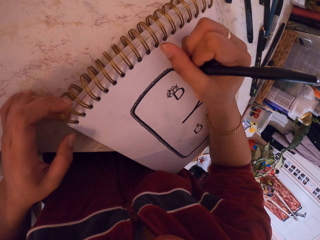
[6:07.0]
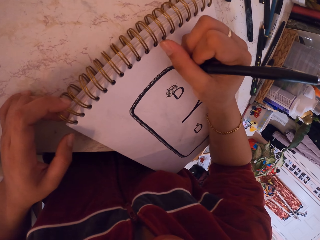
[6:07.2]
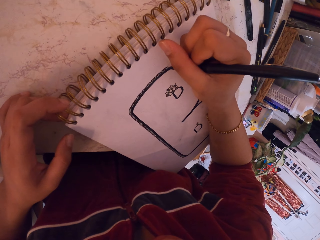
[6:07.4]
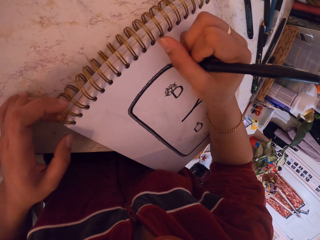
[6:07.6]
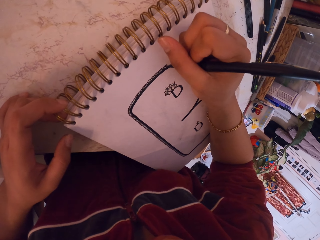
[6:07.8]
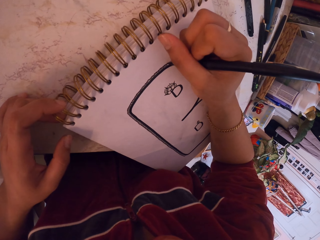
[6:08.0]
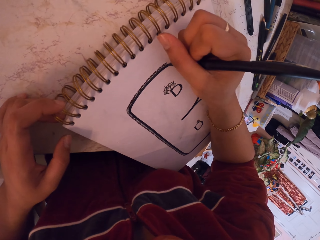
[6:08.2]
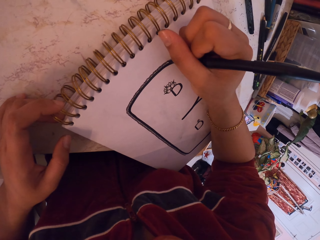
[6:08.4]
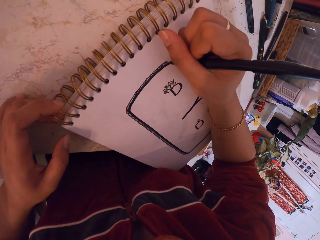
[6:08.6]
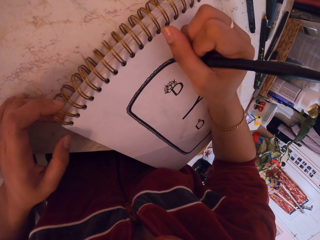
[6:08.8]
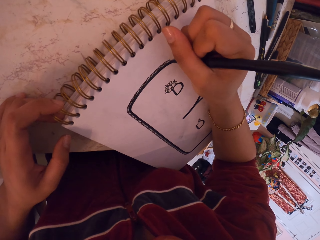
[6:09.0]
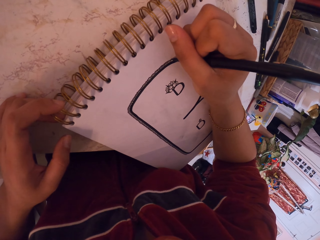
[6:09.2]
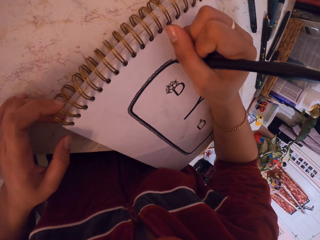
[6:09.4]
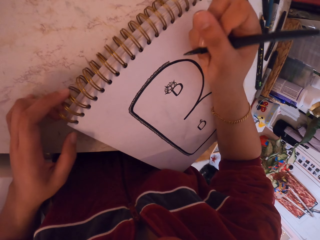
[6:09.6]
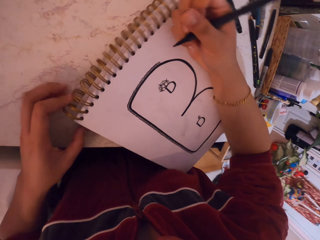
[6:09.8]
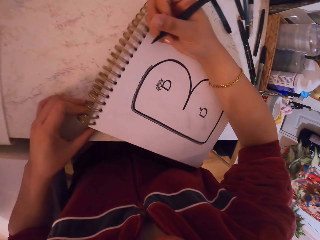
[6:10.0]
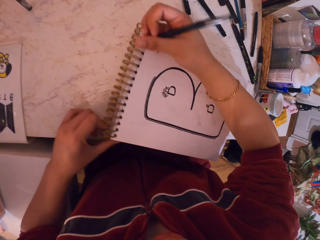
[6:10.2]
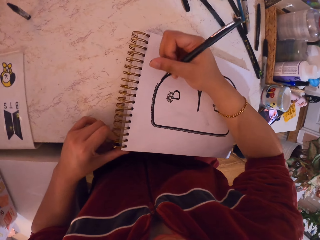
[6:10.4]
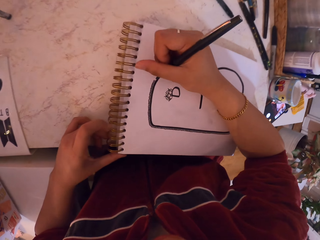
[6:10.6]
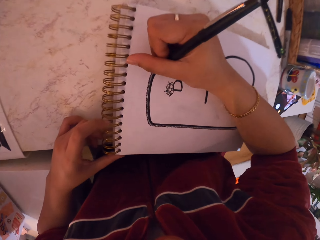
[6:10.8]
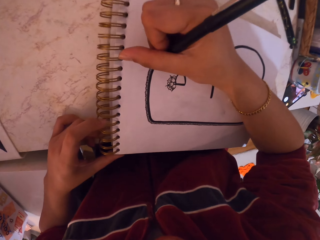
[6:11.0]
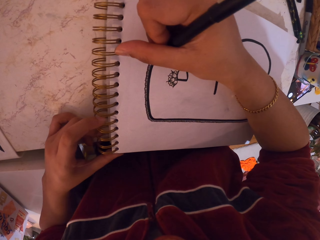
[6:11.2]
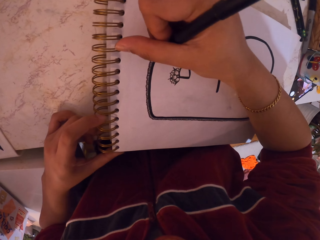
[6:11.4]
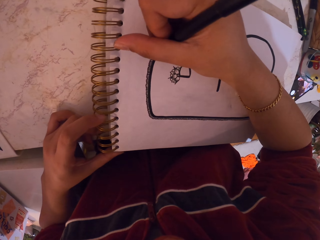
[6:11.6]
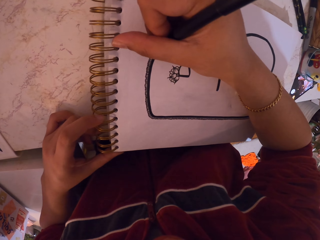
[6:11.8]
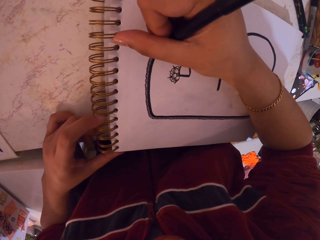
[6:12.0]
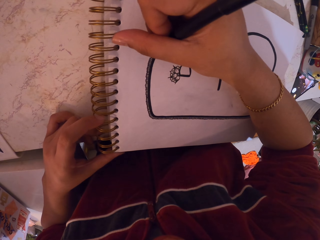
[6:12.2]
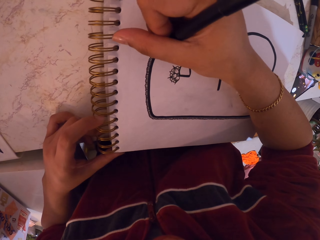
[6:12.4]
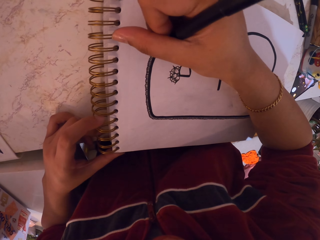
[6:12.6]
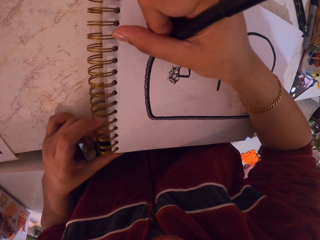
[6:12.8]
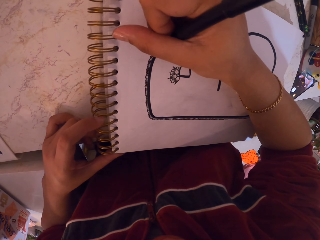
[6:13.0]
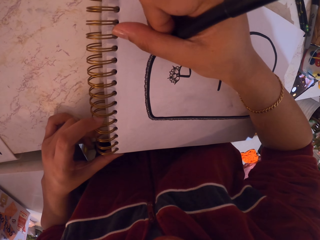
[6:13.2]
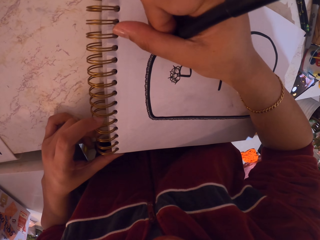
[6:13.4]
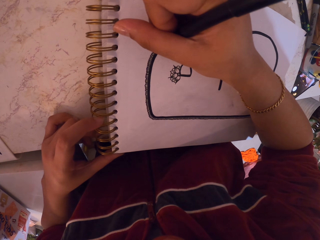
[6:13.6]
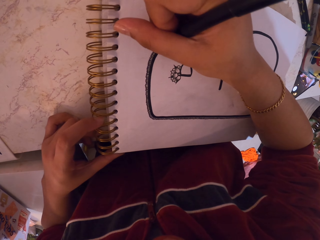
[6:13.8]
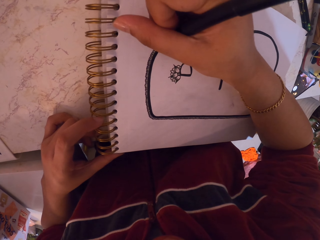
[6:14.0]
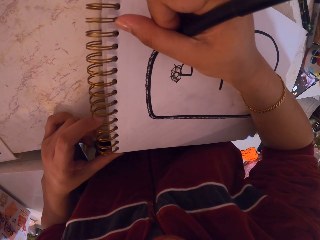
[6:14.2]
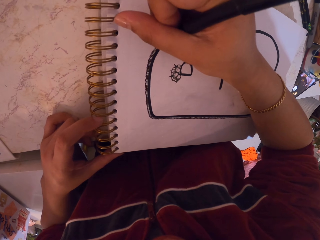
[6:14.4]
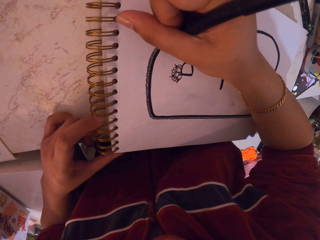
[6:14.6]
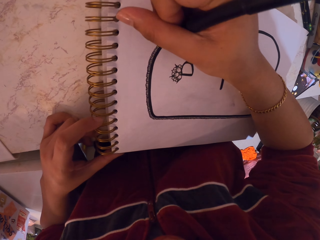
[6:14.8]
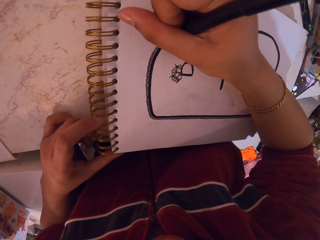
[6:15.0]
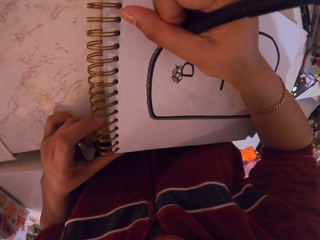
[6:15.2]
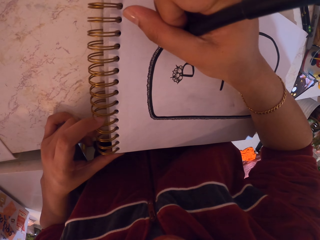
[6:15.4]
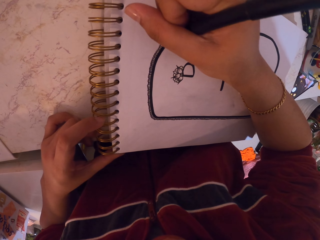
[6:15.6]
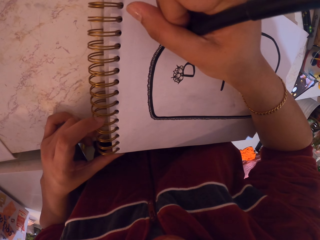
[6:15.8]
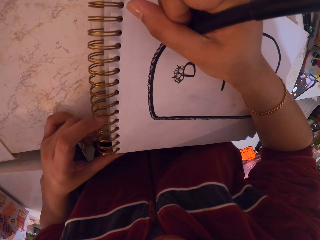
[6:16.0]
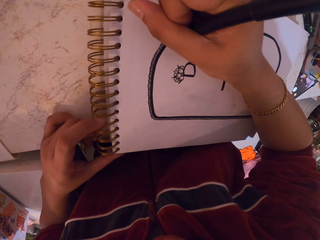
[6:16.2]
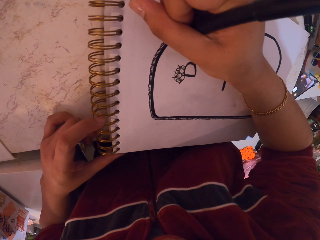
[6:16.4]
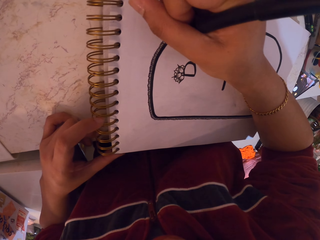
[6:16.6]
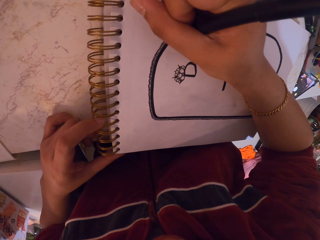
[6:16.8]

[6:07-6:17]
The camera wearer moves the book. They draw with the pen.

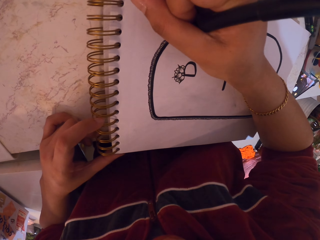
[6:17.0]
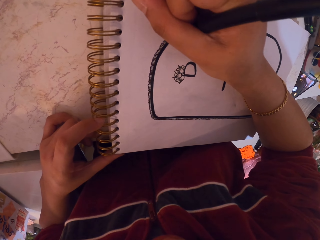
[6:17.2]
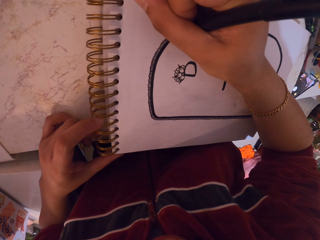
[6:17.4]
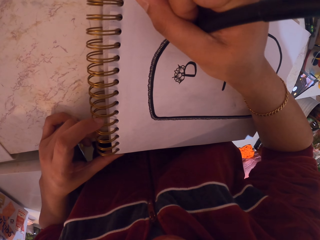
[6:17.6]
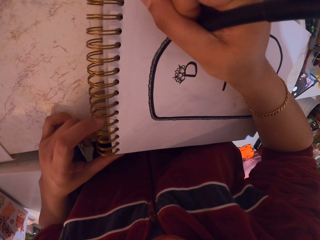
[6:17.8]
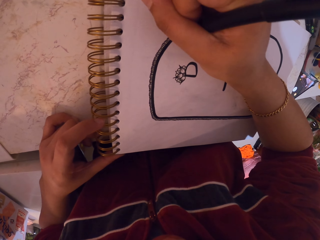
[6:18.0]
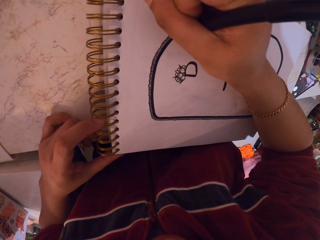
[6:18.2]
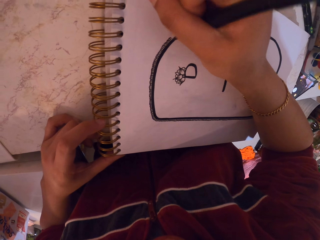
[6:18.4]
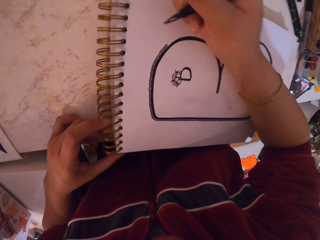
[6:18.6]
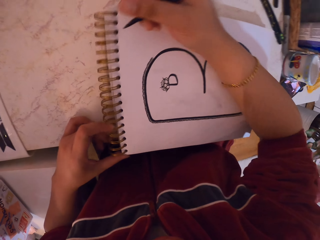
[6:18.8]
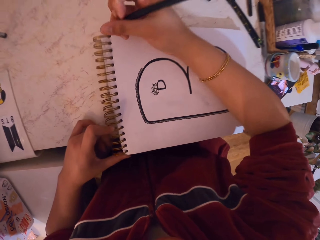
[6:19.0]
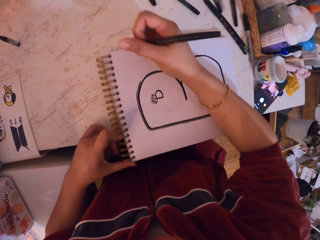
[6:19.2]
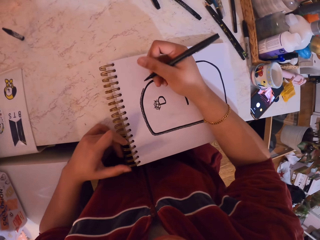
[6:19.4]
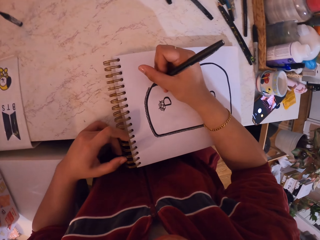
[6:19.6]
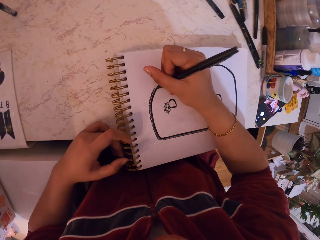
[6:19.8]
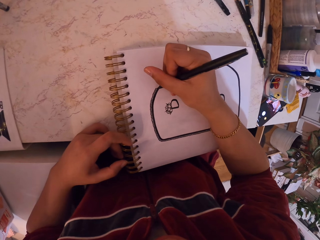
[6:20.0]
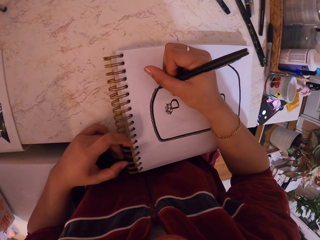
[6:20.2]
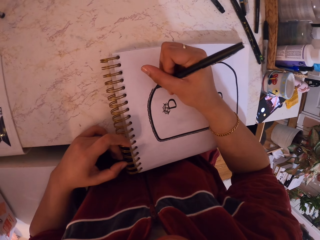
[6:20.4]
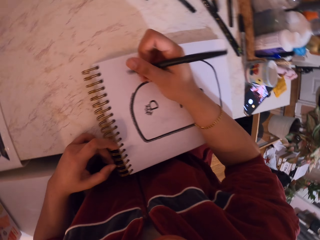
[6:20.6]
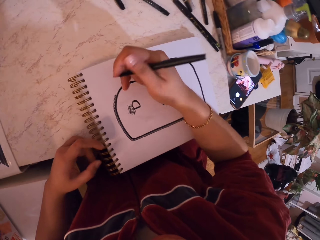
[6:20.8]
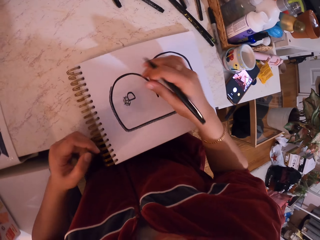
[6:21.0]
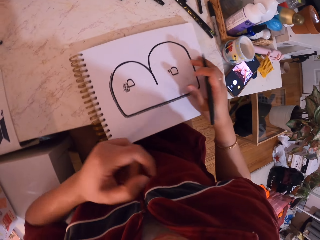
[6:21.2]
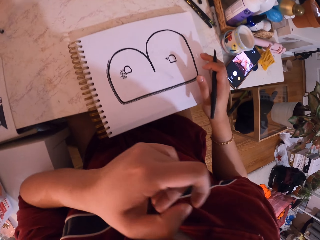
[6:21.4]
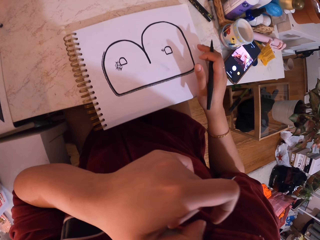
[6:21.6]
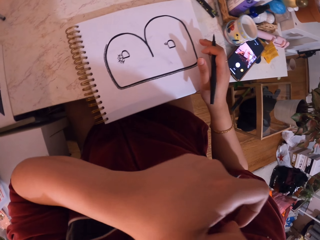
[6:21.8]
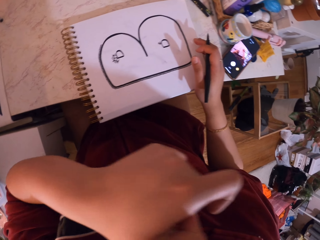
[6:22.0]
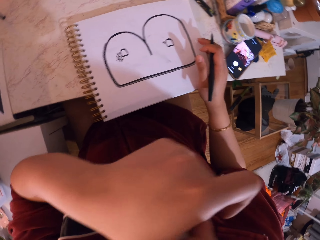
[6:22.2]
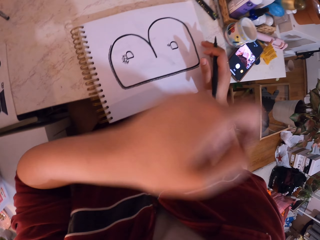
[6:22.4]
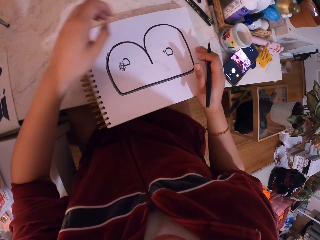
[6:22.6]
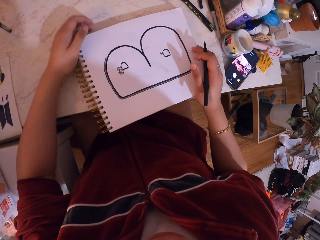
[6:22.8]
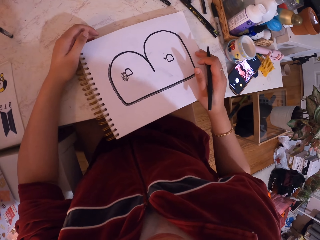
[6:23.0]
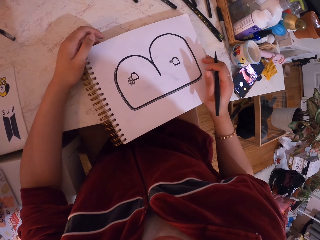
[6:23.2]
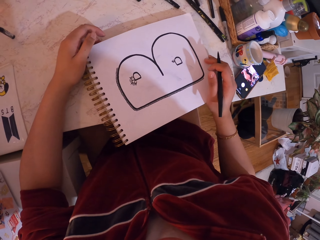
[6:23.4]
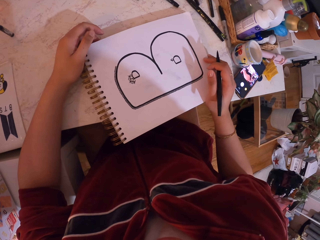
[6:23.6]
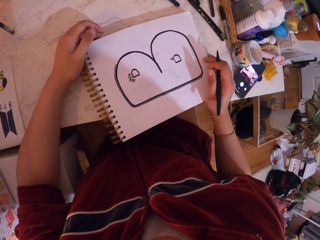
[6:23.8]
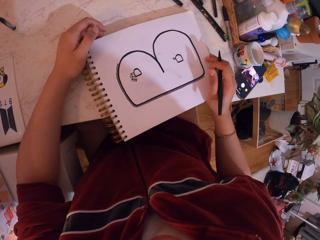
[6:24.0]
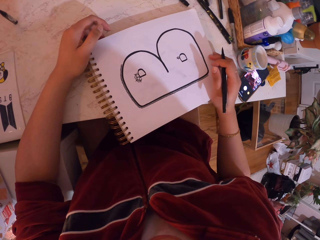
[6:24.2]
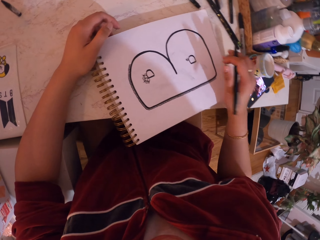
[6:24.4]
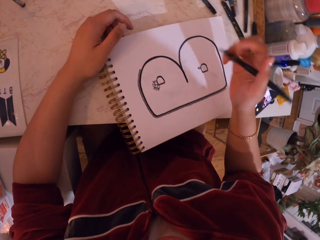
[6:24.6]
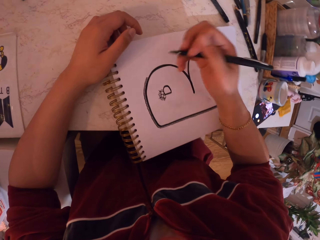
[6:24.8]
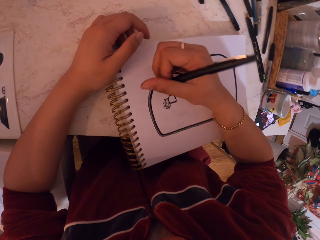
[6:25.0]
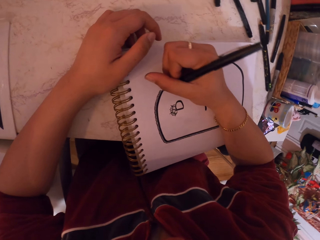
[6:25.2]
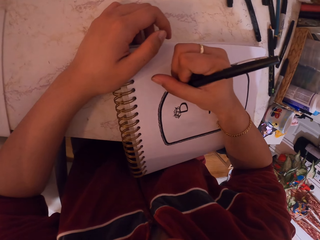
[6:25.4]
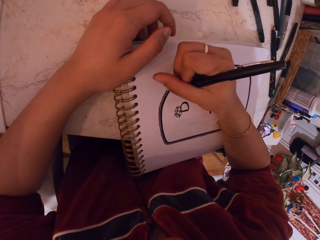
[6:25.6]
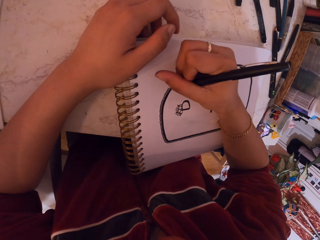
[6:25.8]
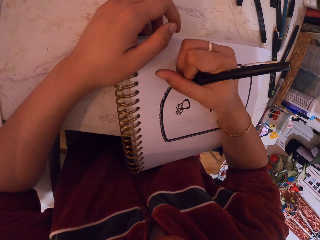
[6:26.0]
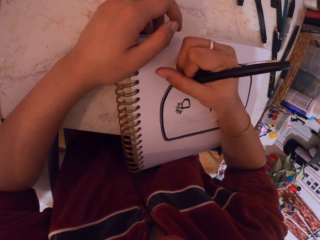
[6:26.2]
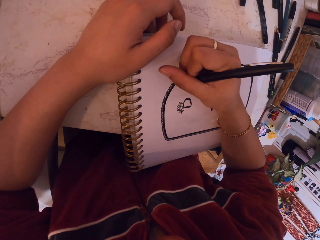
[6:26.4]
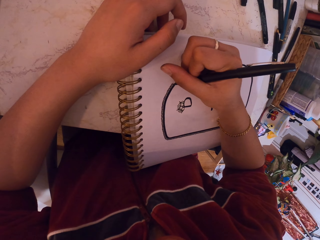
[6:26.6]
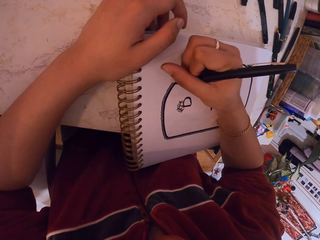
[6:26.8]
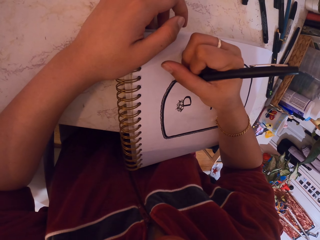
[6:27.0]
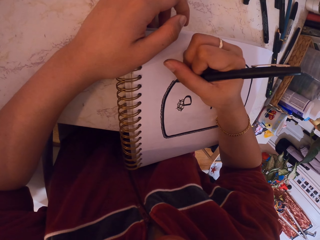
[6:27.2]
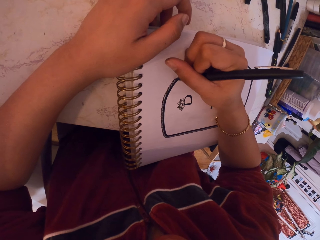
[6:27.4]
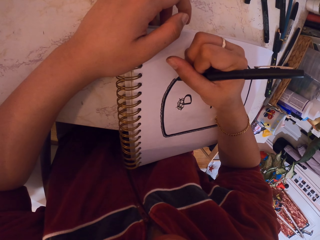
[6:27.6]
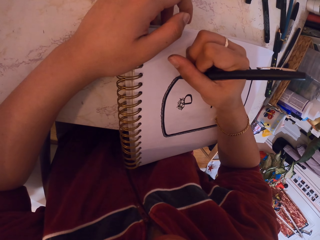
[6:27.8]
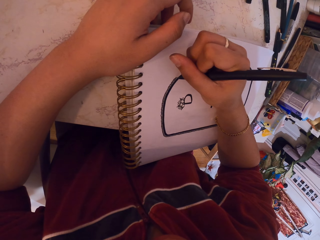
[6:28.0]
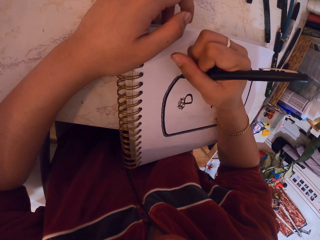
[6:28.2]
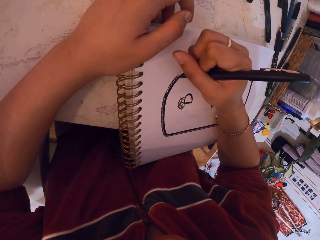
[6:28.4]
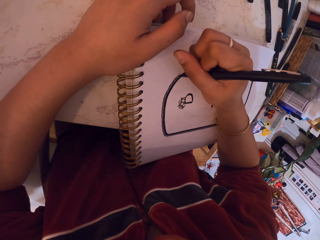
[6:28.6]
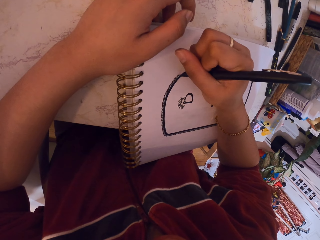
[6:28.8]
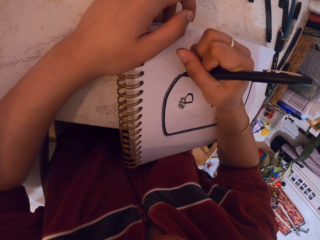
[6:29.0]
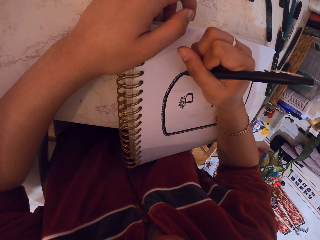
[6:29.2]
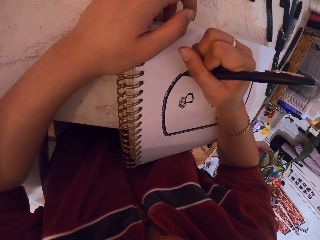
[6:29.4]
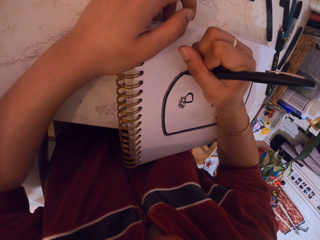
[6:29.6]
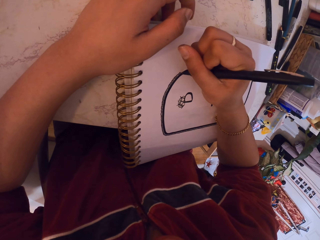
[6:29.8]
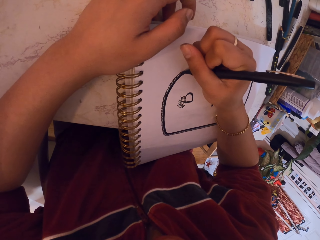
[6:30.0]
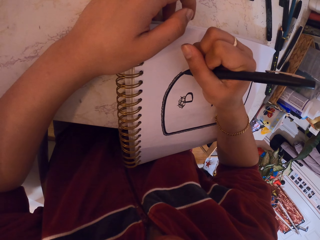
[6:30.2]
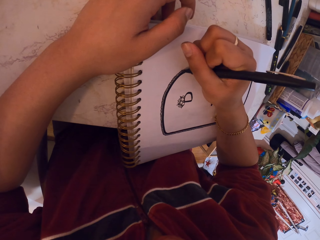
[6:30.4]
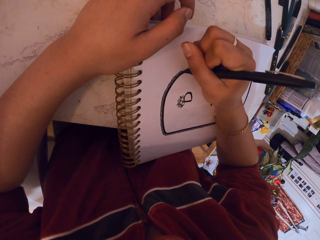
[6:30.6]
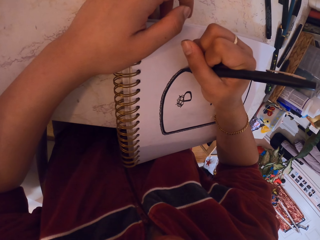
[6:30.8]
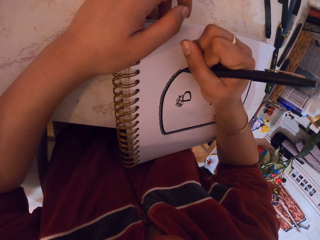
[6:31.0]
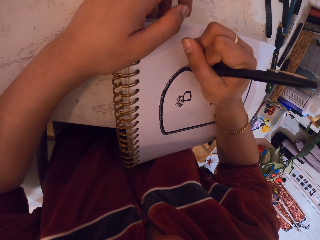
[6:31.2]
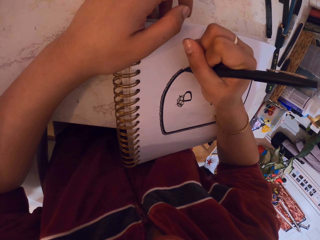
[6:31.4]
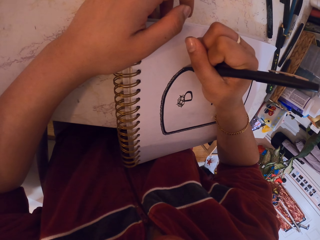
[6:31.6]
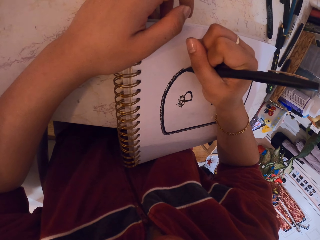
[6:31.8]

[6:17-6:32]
The camera wearer moves the book. He draws on the book. He moves the hand. He is scratching his nose. He puts the hand on the table. He looks at the book. He draws on the book.
